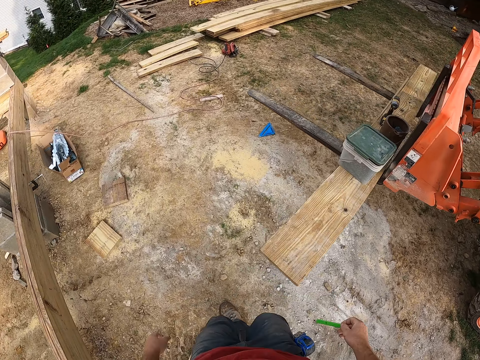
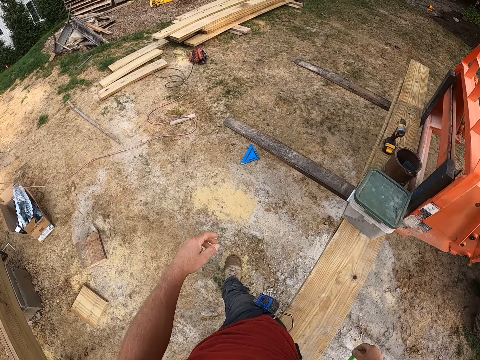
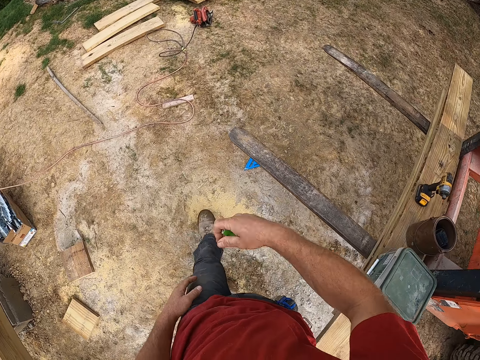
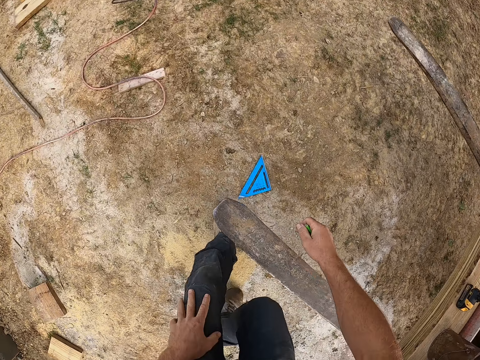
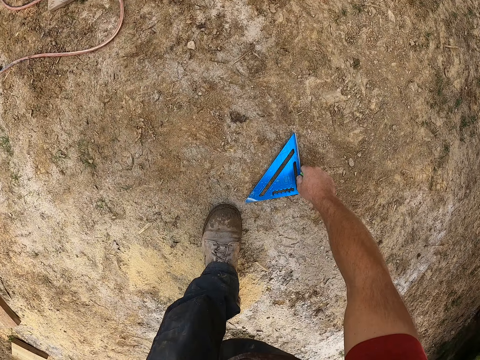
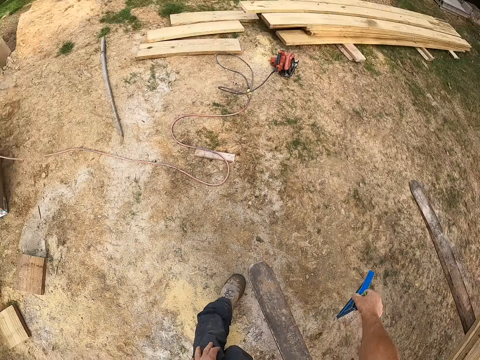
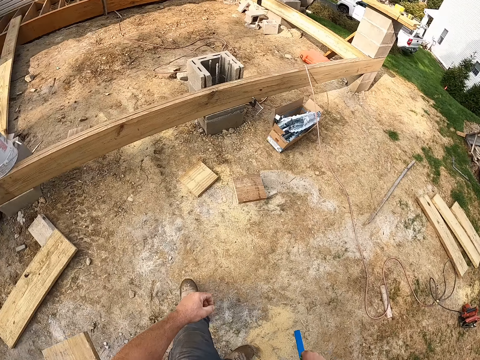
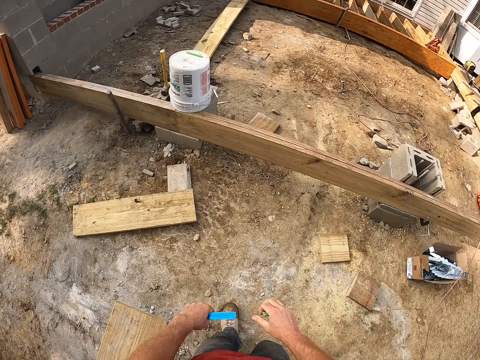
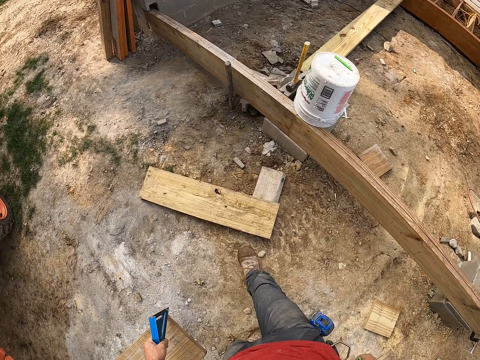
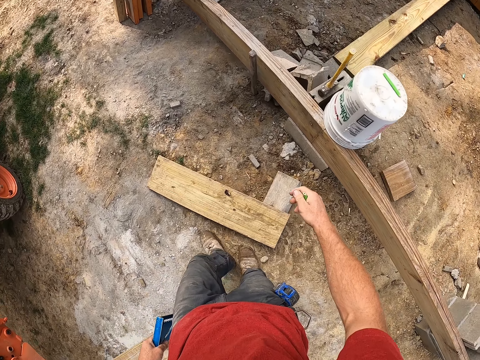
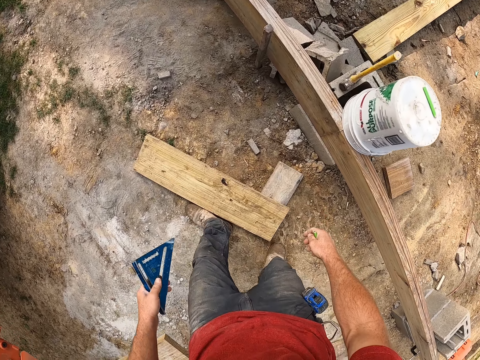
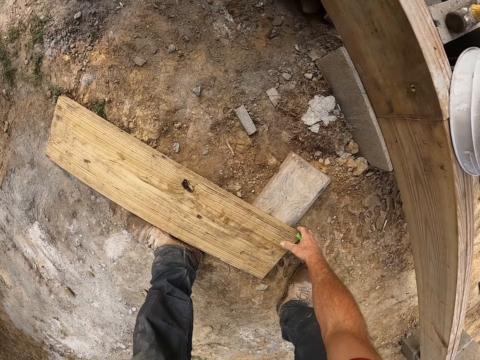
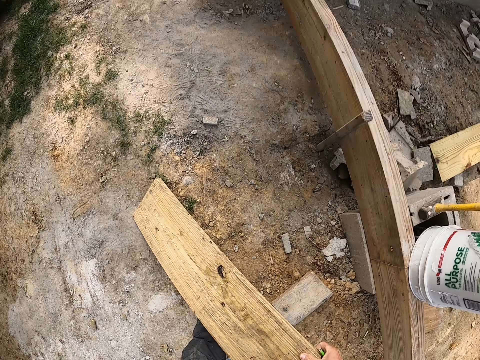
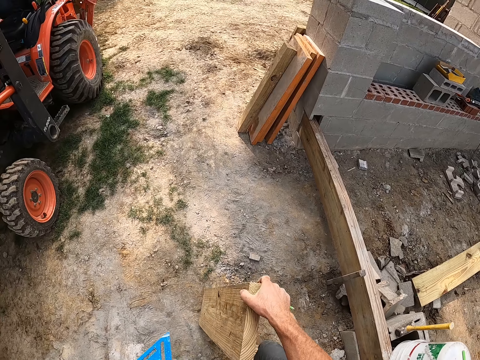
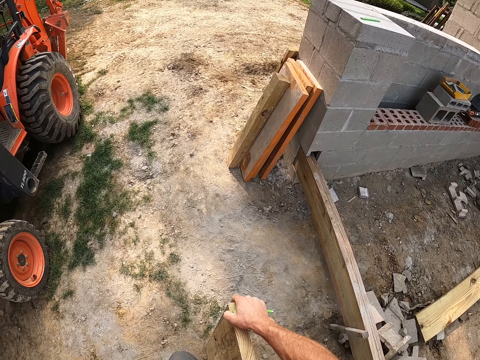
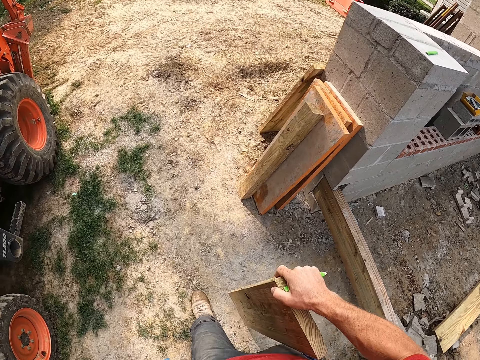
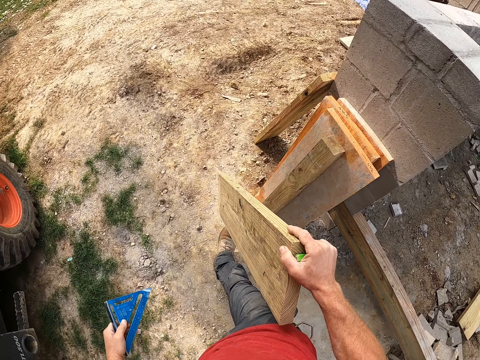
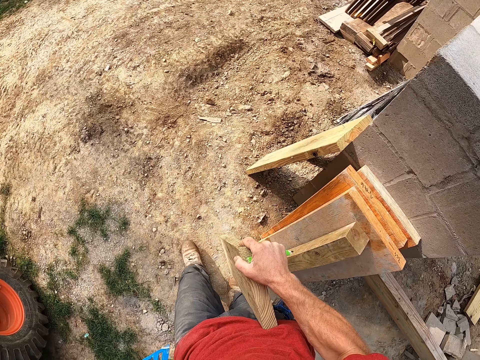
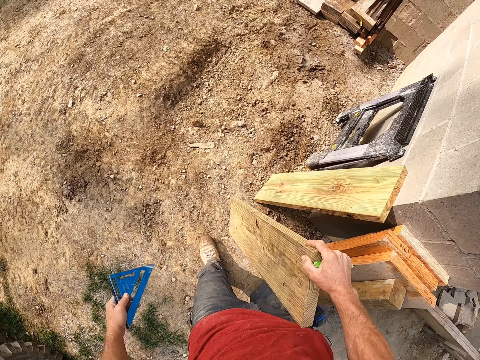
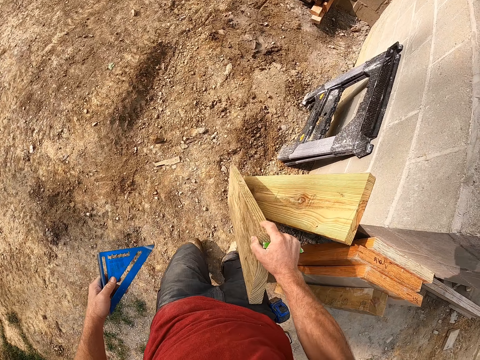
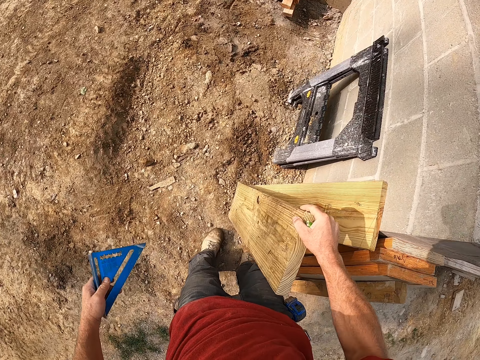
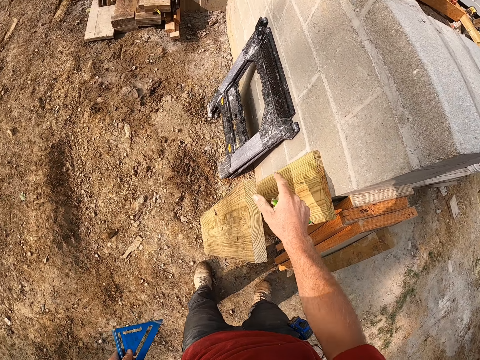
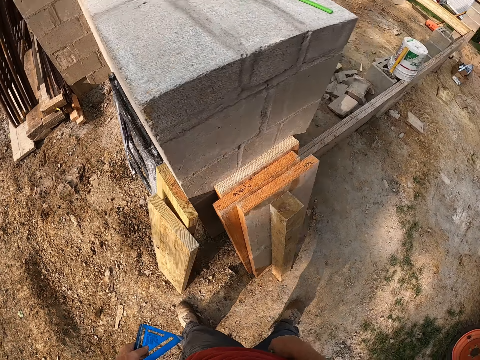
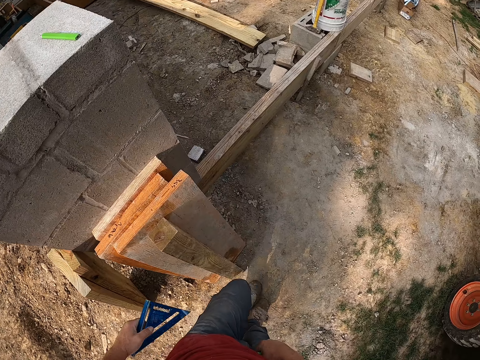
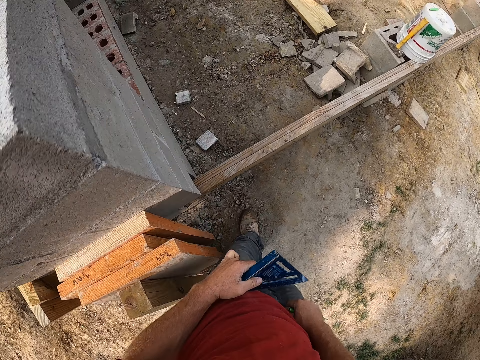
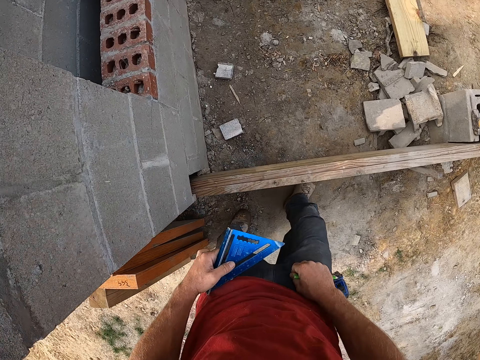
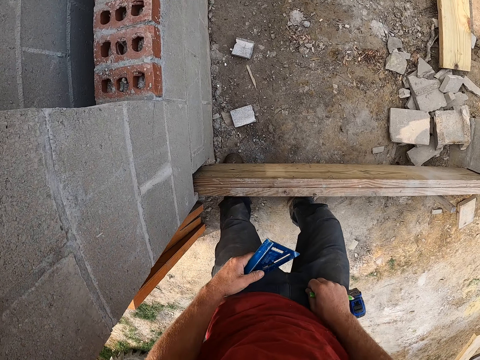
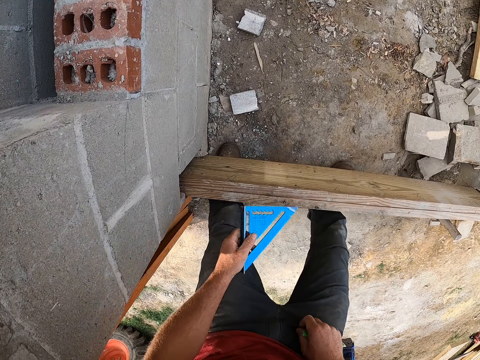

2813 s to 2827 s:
The camera wearer picks up a square ruler from the ground. They walk around the building. They pick up a wooden plank from the ground. They walk around the building. They lay the wooden plank on the wall. They walk around the building.

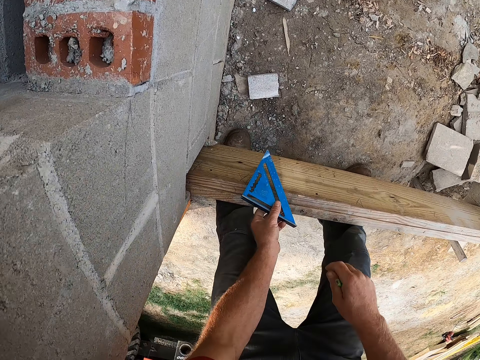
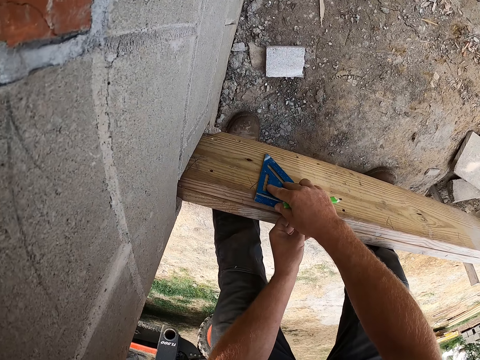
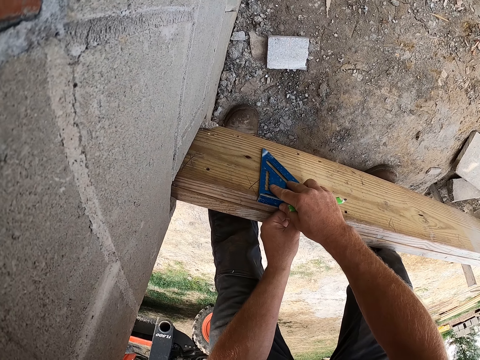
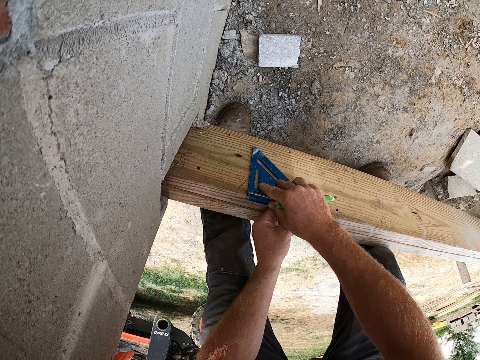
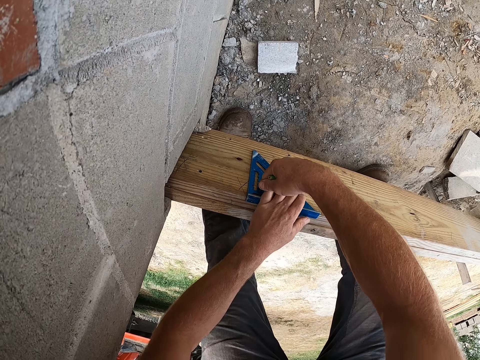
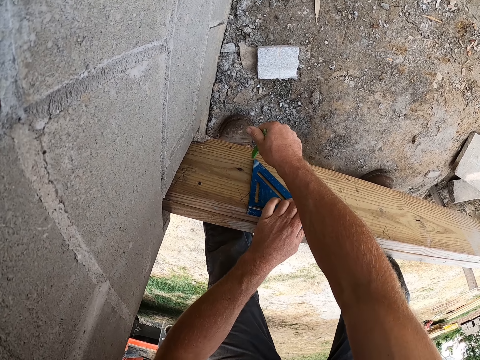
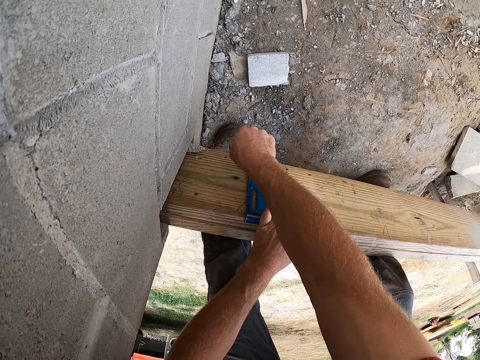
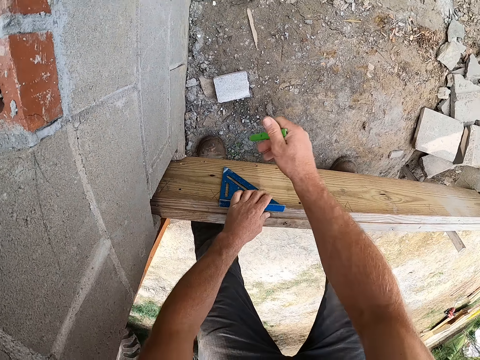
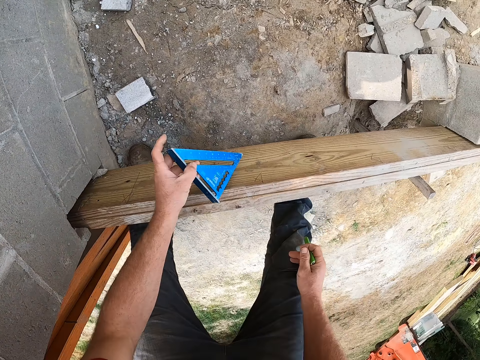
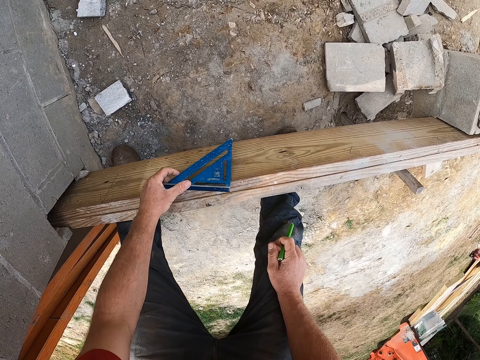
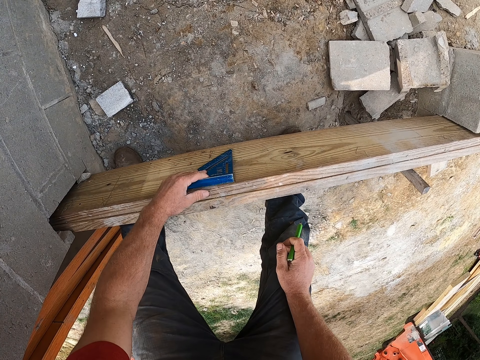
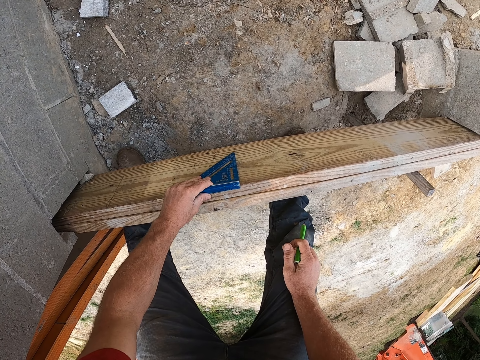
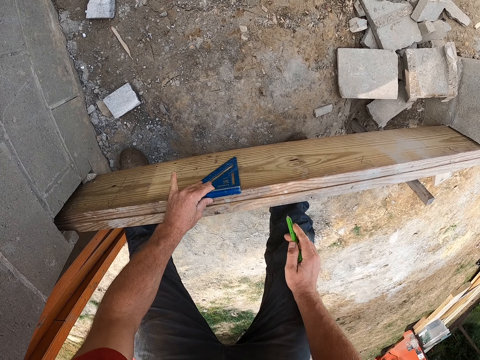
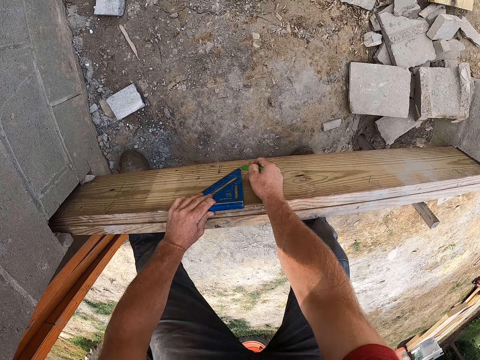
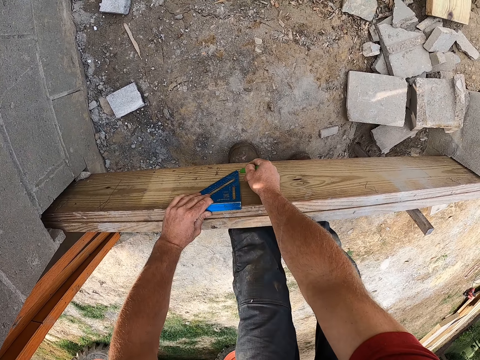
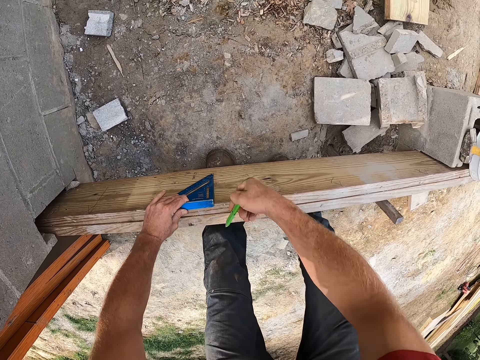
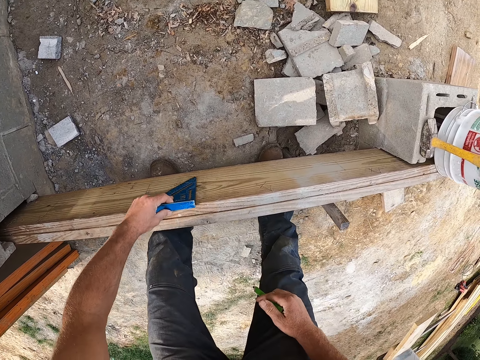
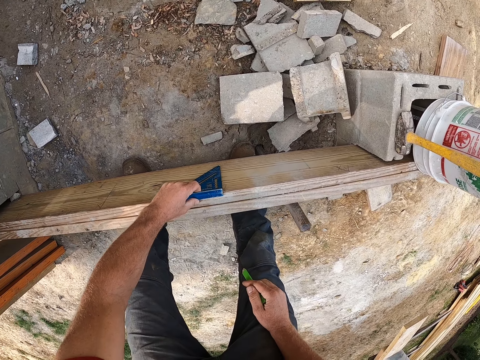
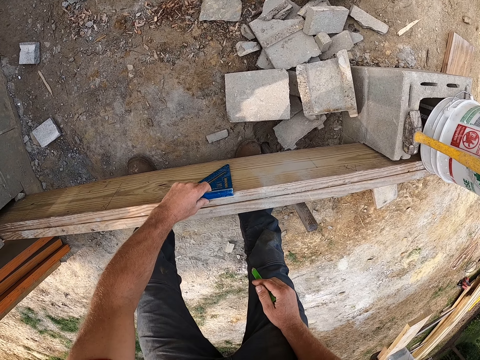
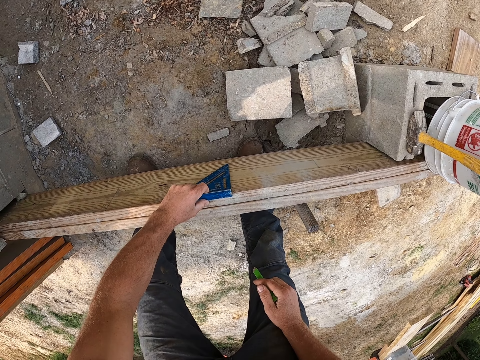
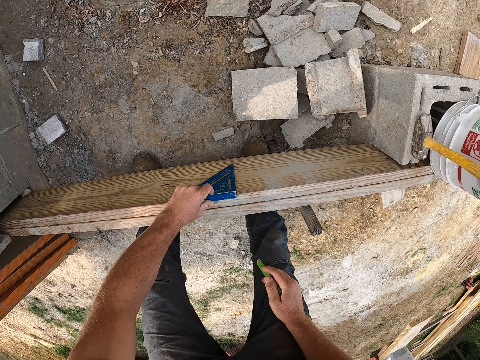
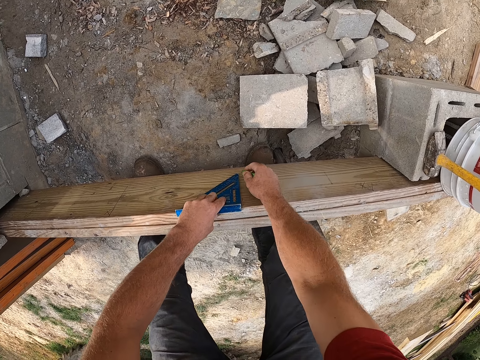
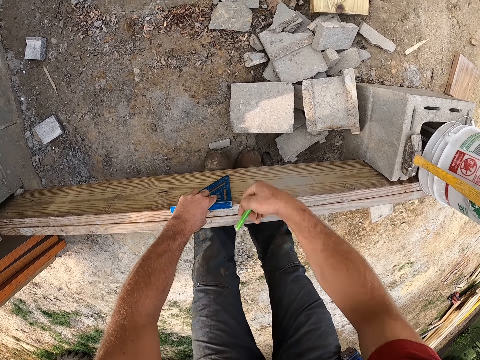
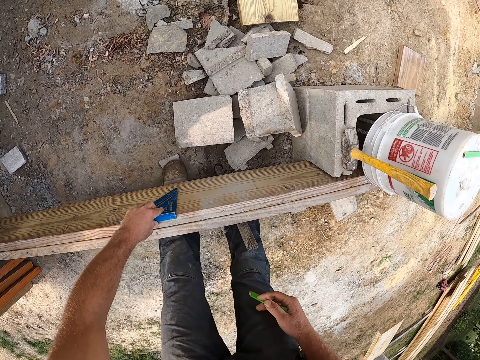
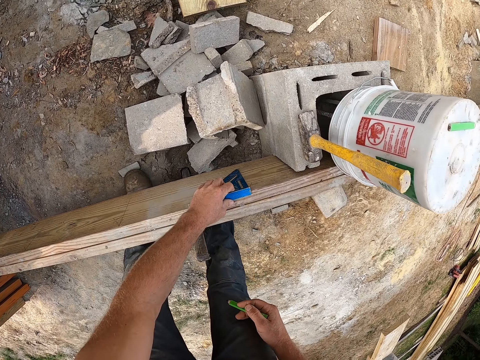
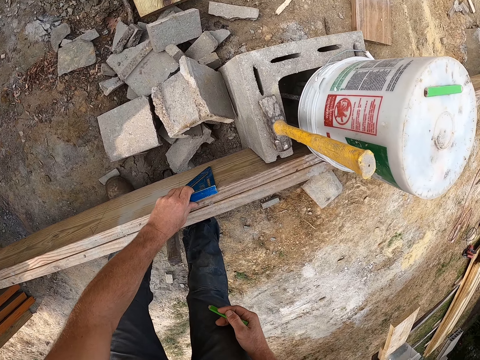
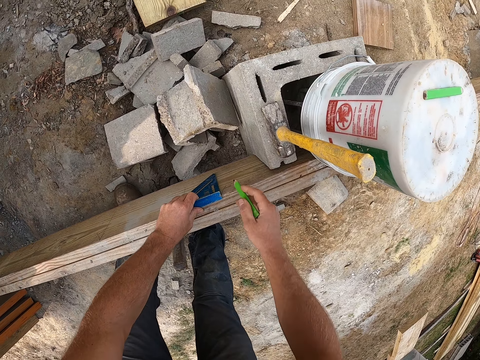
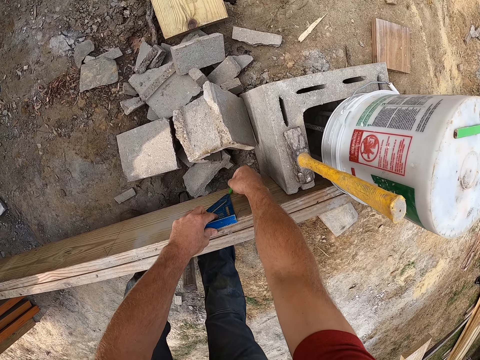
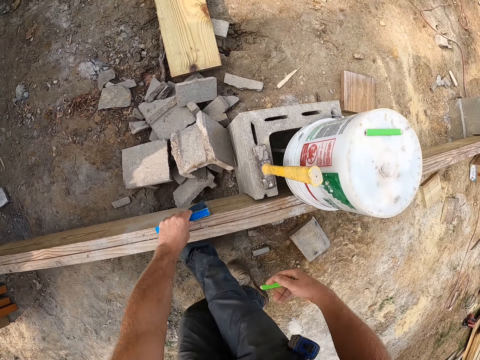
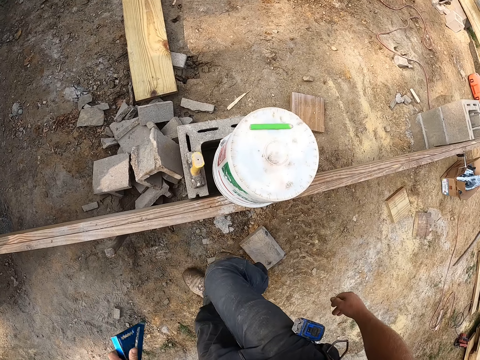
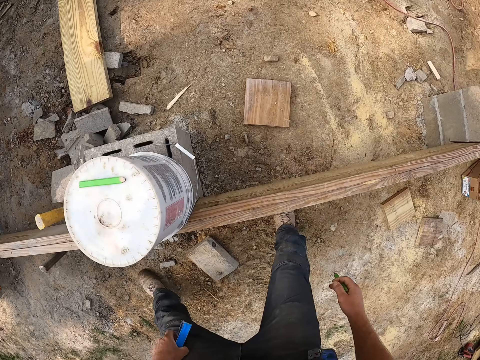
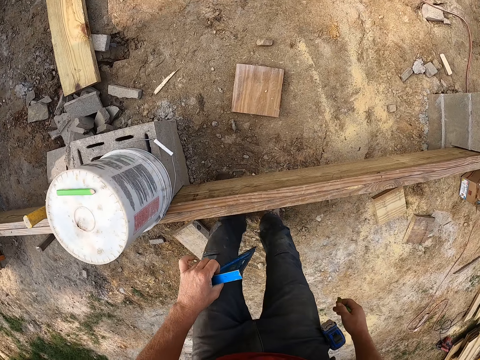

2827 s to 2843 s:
The camera wearer measures a part of a wooden plank with the square ruler. They mark the wooden plank with a pencil. They measure a part of the wooden plank with the square ruler. They mark the wooden plank with the pencil. They measure a part of the wooden plank with the square ruler. They mark the wooden plank with the pencil. They measure a part of the wooden plank with the square ruler. They mark the wooden plank with the pencil. They walk around the building.
